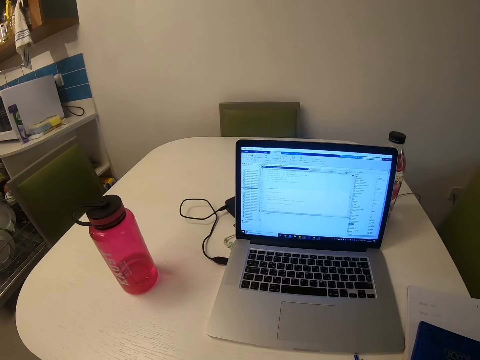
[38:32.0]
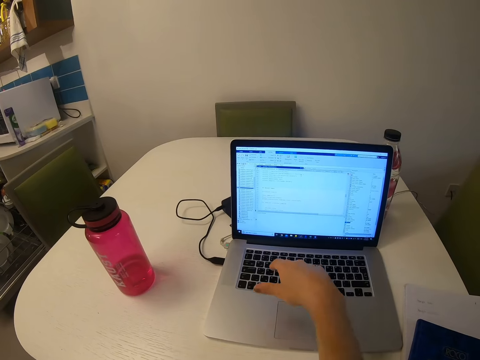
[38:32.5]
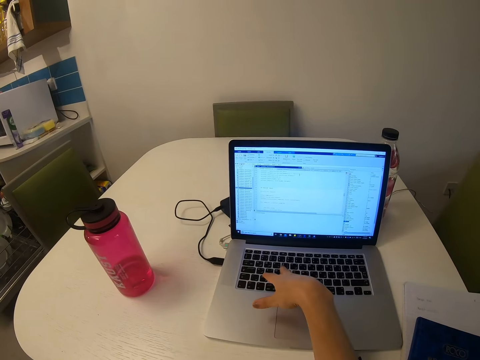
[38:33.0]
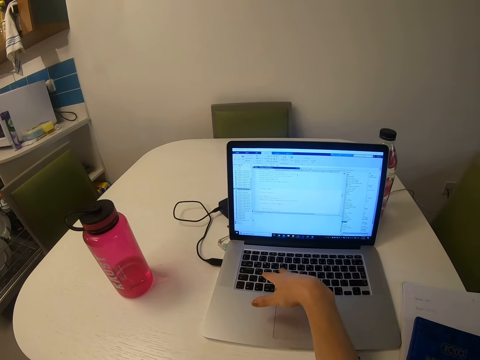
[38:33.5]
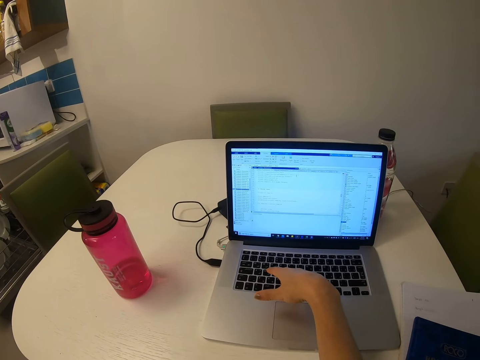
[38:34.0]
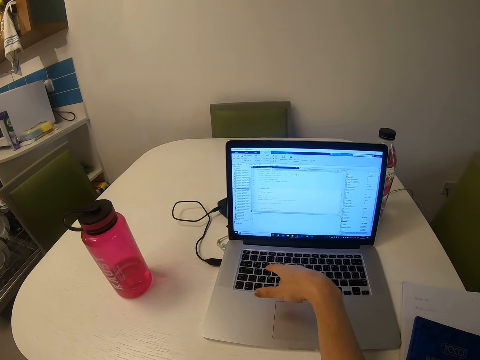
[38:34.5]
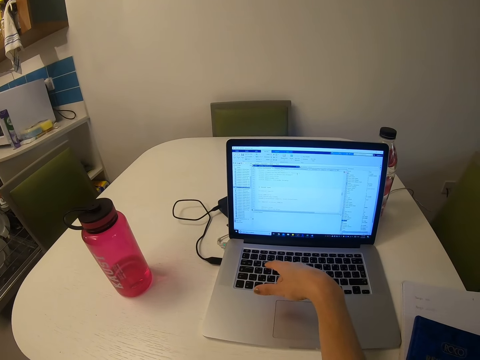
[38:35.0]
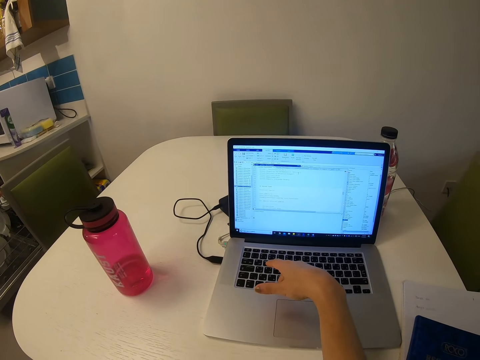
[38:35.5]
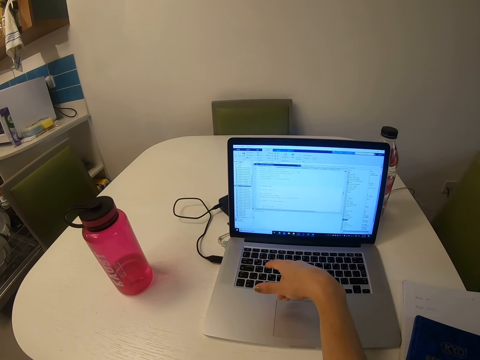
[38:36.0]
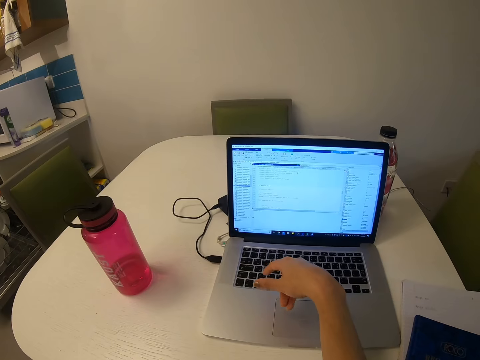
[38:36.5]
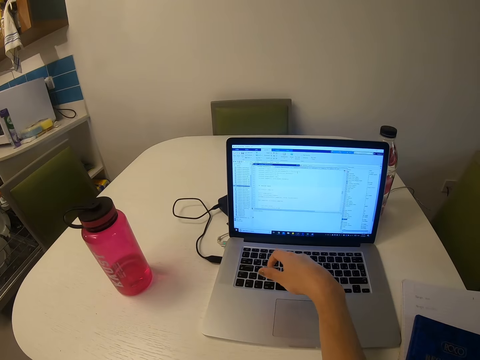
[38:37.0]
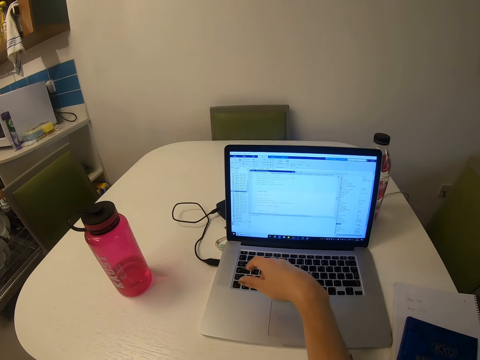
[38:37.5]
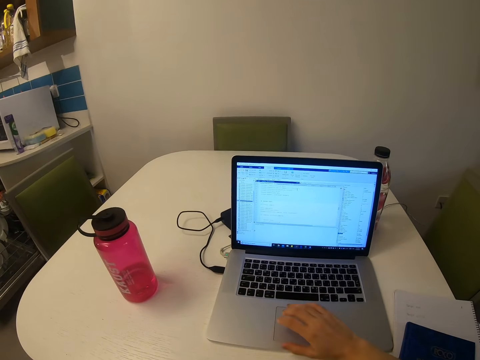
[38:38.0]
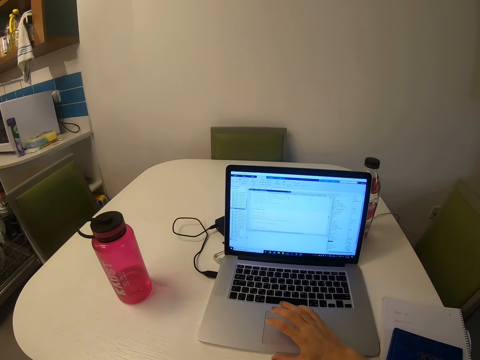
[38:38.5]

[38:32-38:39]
The camera wearer operates a laptop computer.

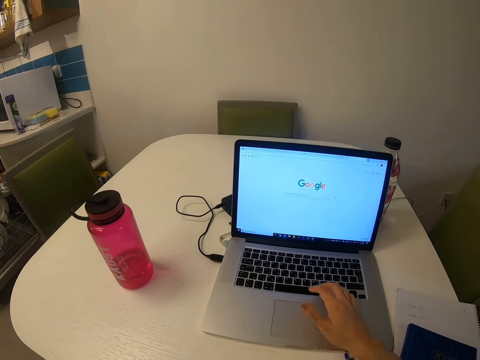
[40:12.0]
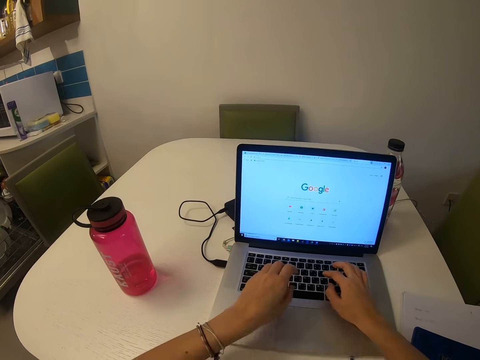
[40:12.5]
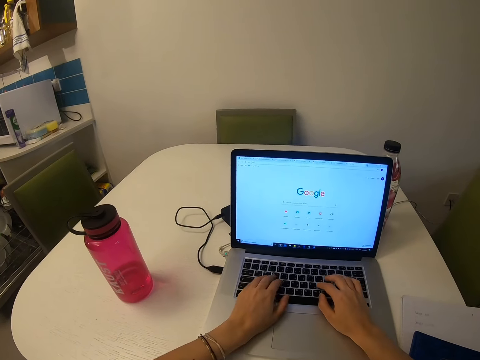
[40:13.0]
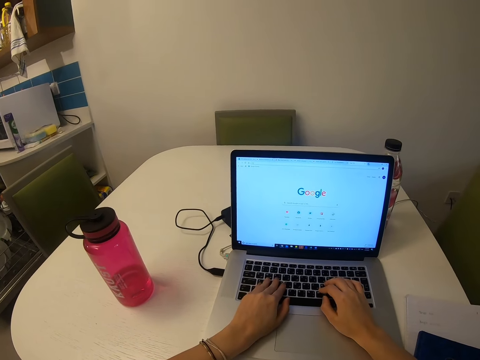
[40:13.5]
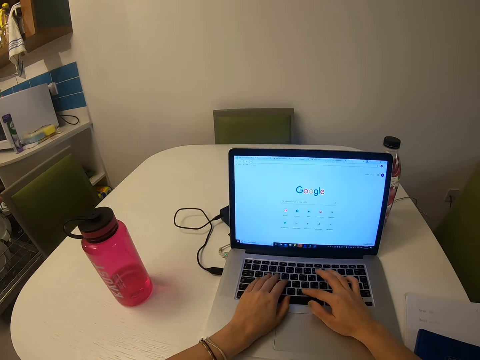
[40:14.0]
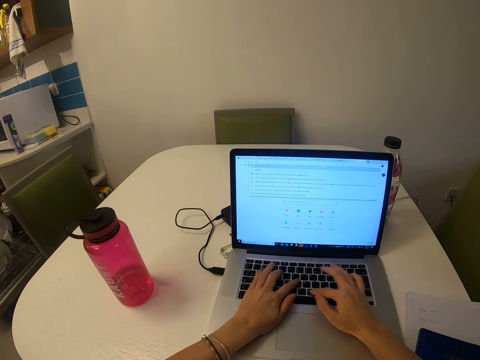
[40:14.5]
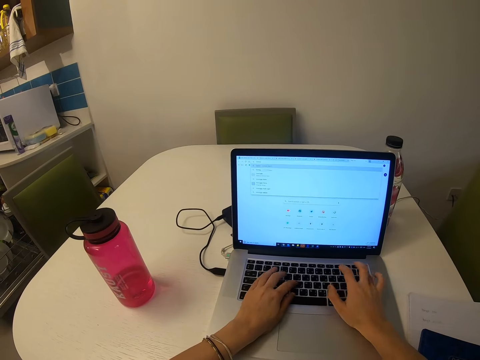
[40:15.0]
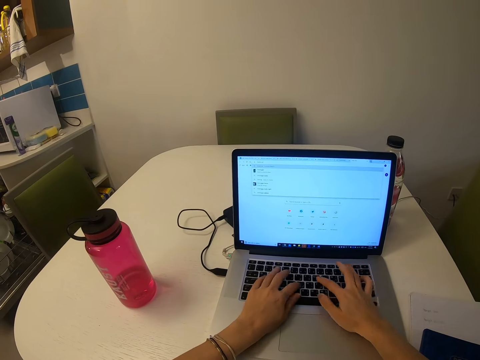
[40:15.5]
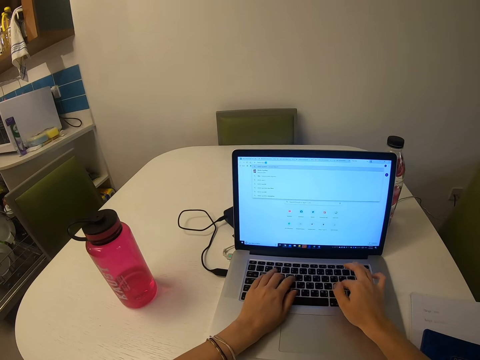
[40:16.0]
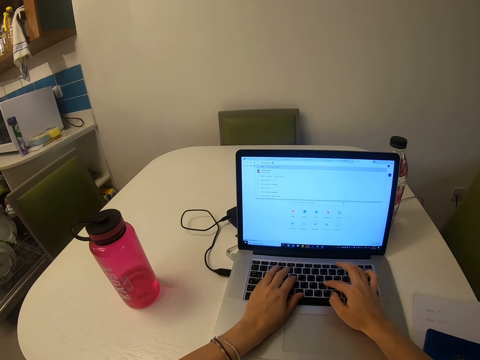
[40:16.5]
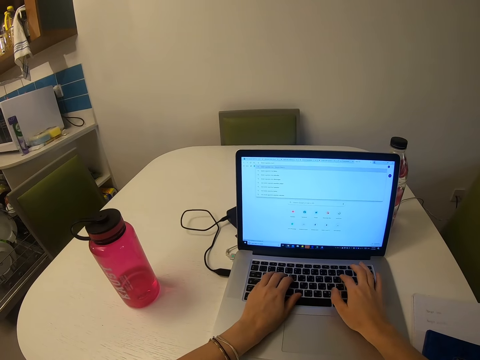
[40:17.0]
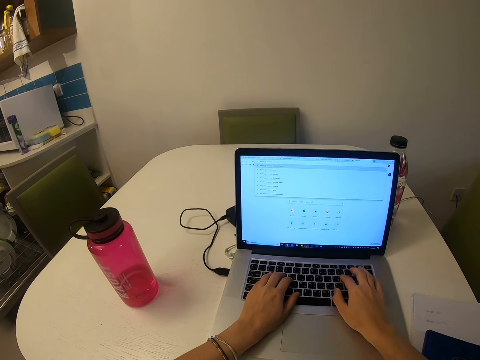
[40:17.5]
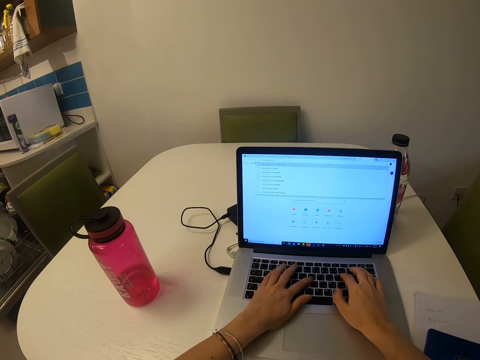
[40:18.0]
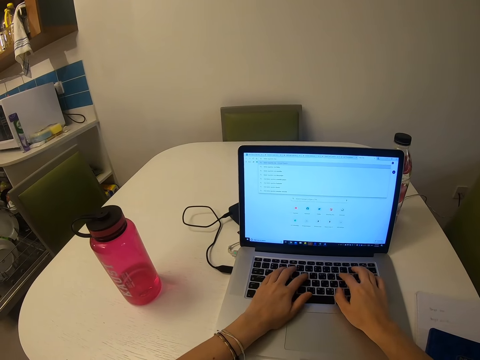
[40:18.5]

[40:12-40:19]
The camera wearer operates the computer with both hands.

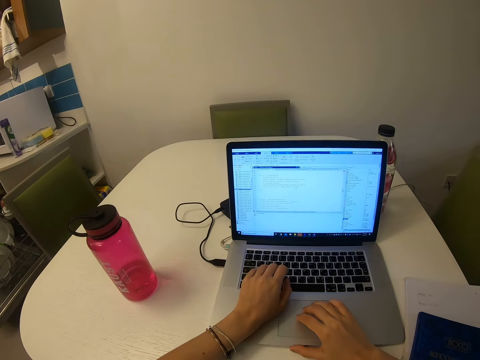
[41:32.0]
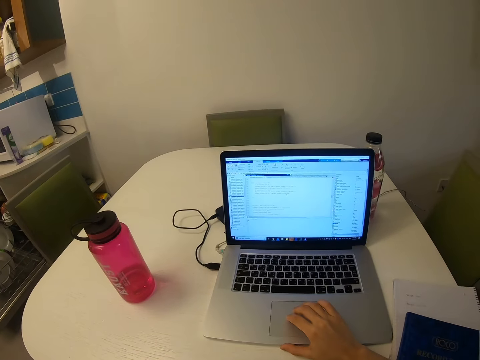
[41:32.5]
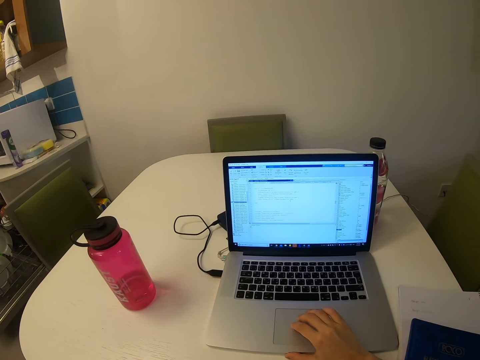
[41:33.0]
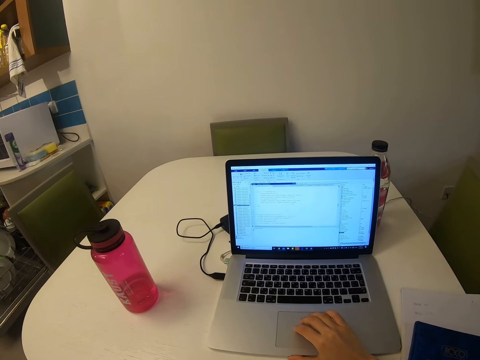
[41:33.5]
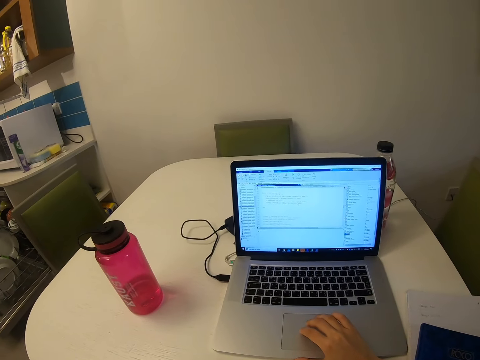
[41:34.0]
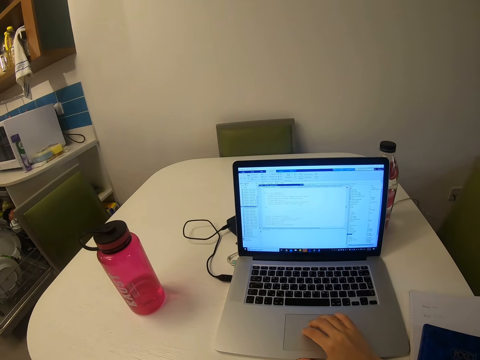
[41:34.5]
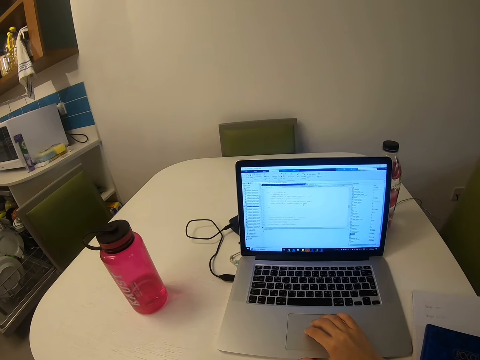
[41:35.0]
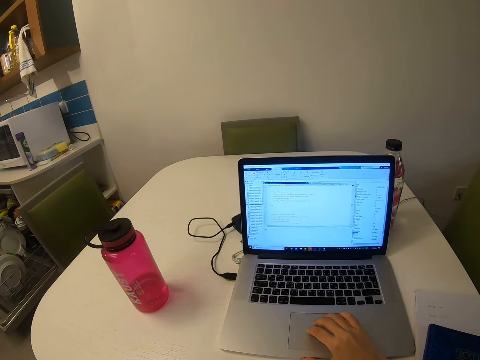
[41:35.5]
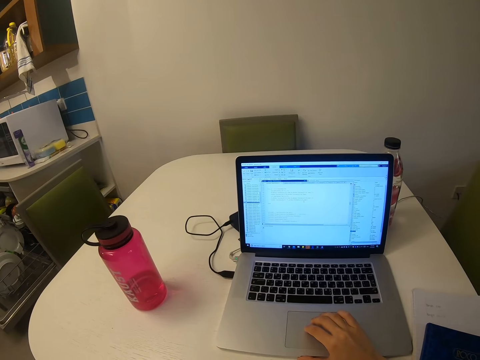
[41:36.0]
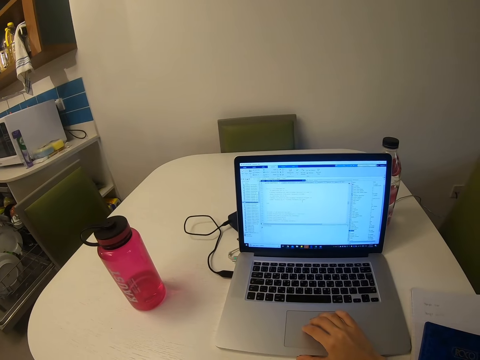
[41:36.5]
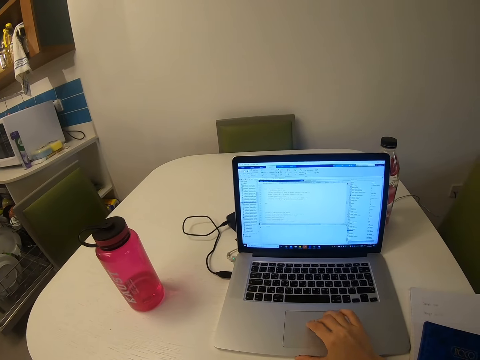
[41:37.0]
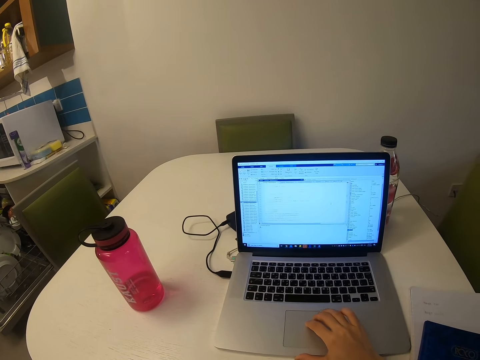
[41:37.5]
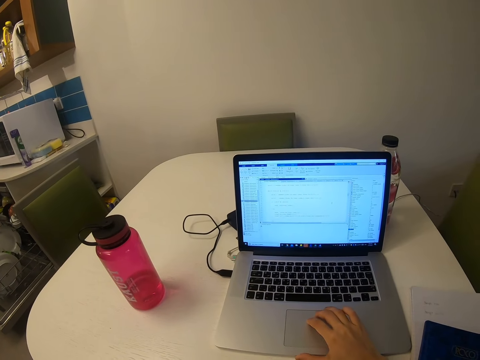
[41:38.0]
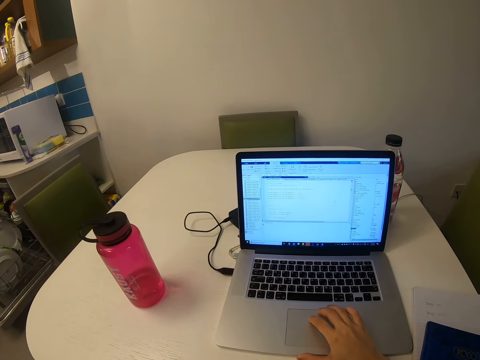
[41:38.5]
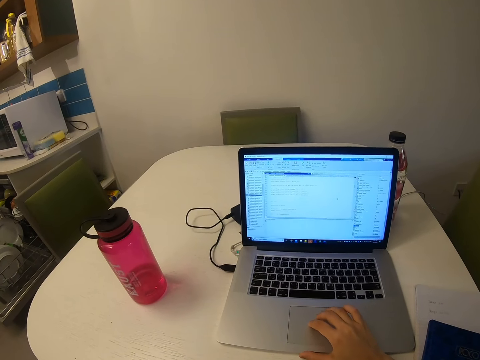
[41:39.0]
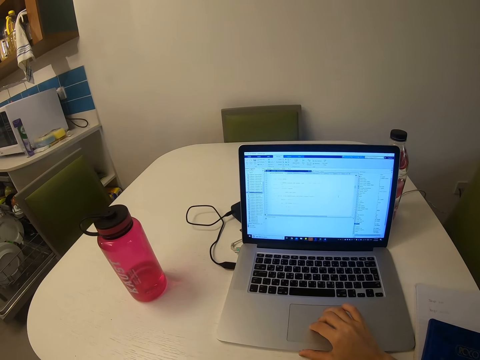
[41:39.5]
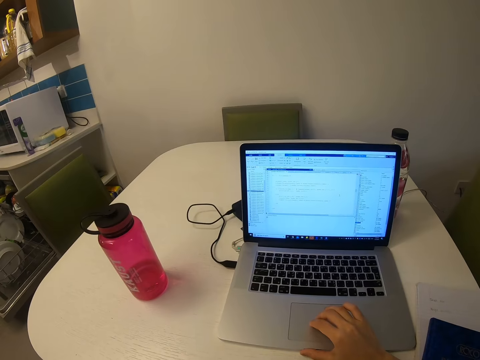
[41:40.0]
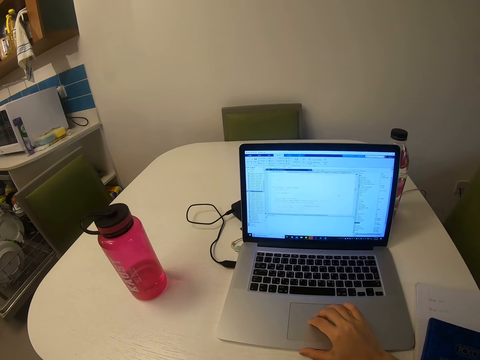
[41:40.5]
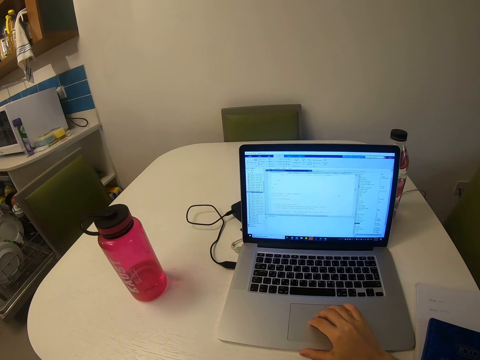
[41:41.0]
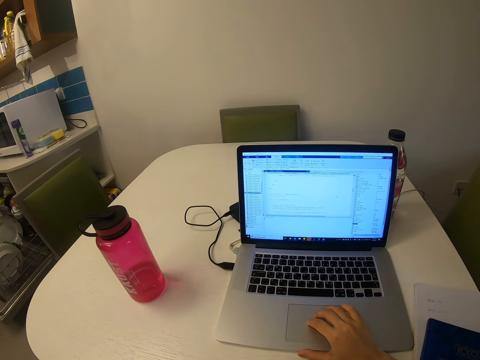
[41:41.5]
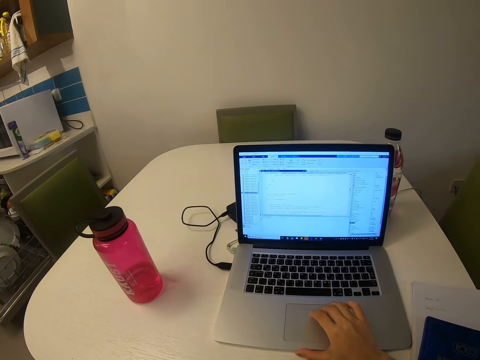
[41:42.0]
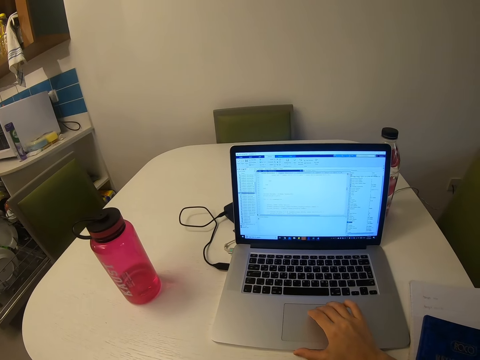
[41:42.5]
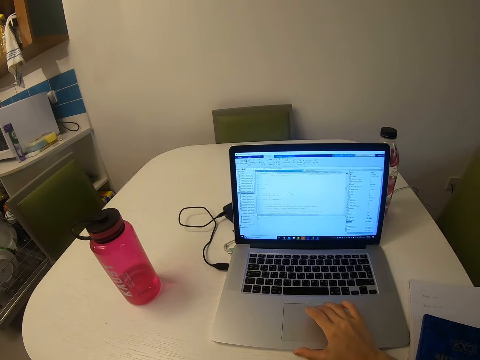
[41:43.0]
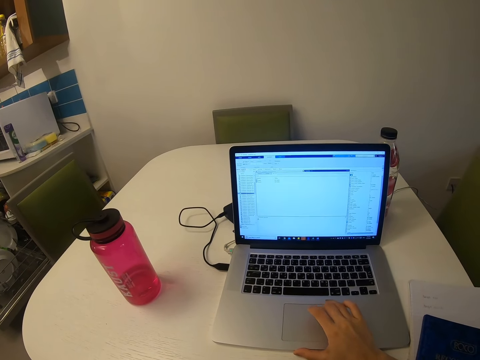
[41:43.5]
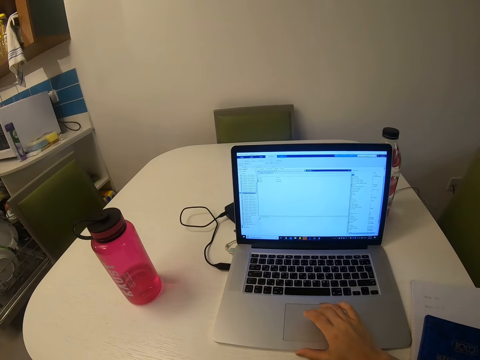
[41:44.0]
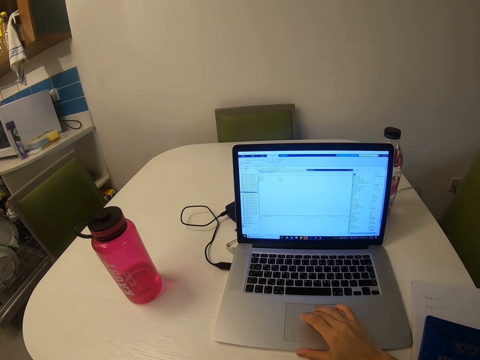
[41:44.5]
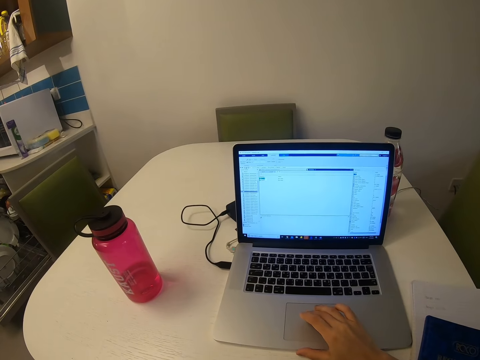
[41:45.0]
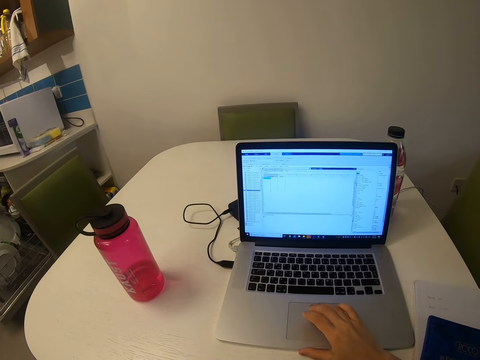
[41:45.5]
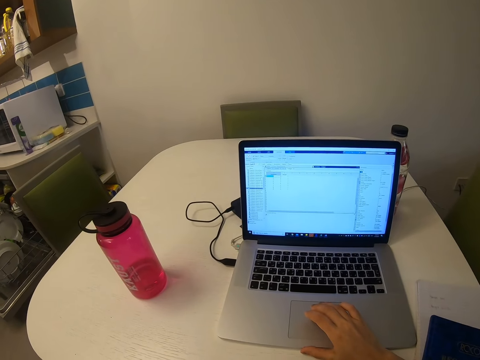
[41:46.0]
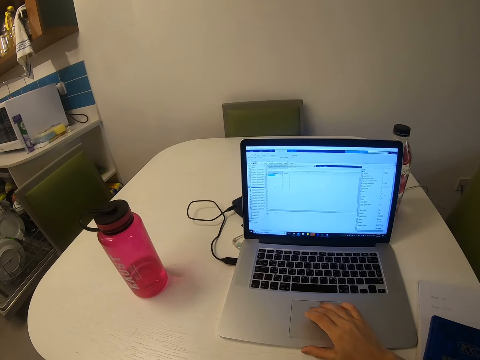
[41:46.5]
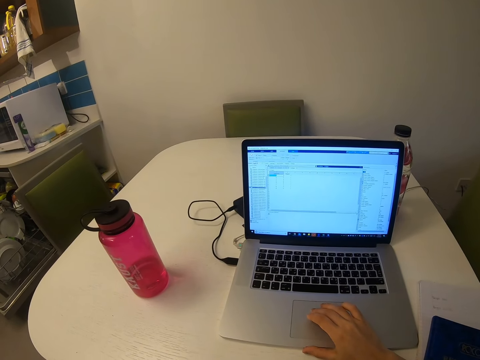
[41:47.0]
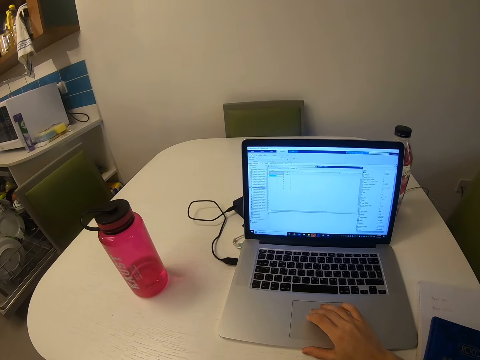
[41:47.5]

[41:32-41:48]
The camera wearer lifts his left arm. He operates a laptop.
